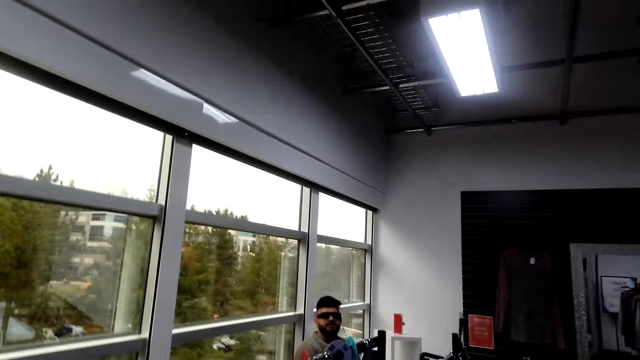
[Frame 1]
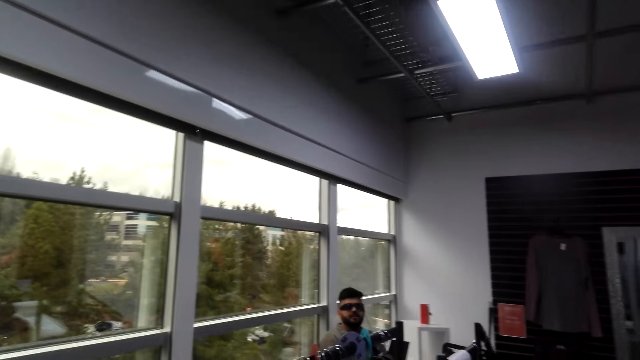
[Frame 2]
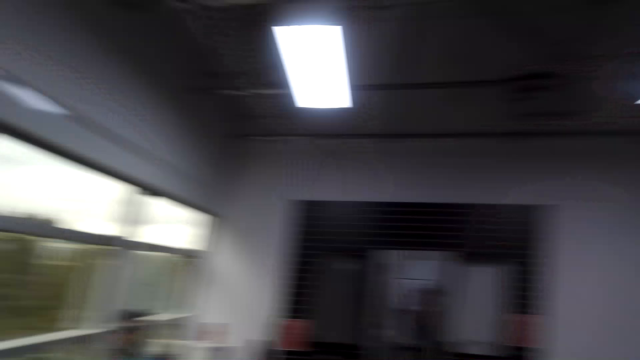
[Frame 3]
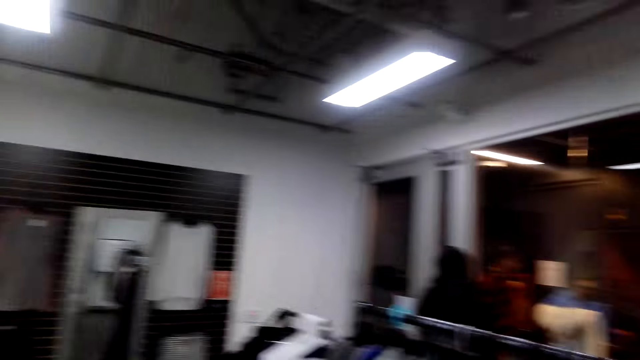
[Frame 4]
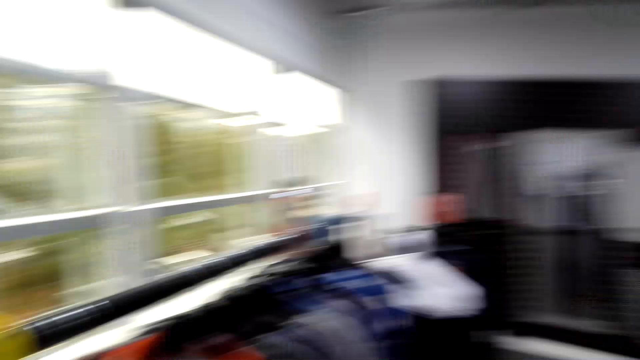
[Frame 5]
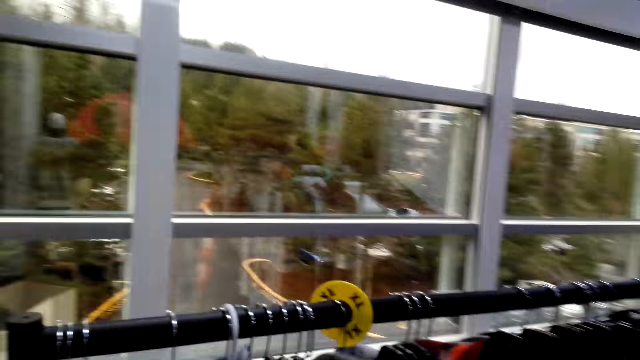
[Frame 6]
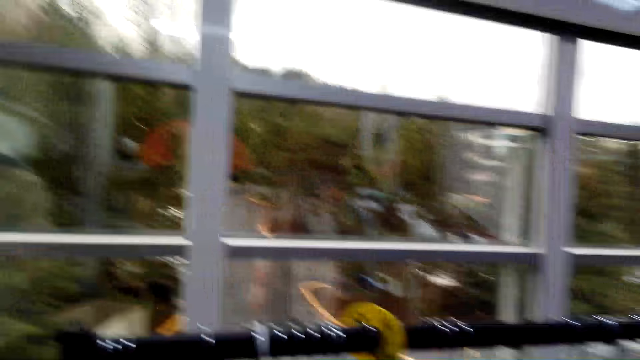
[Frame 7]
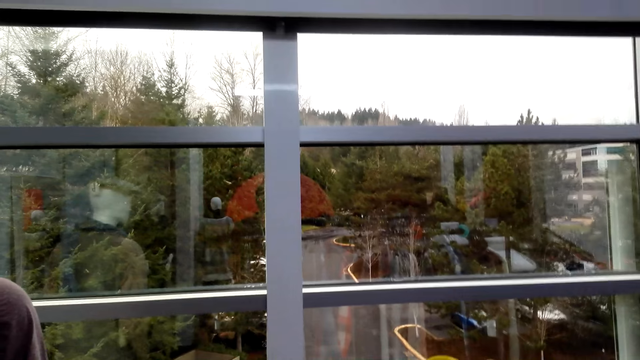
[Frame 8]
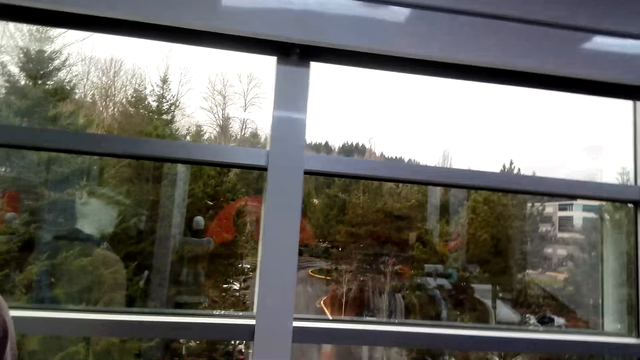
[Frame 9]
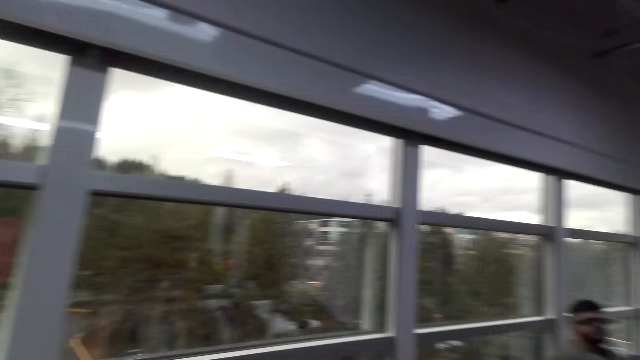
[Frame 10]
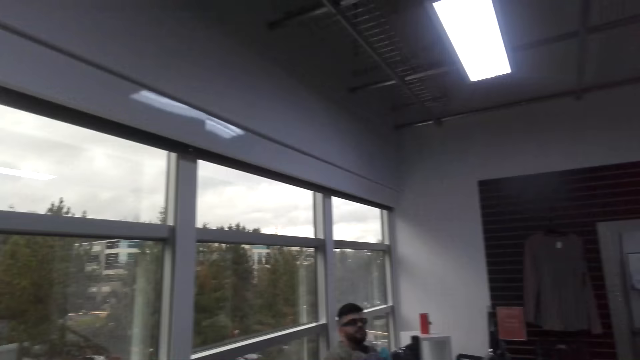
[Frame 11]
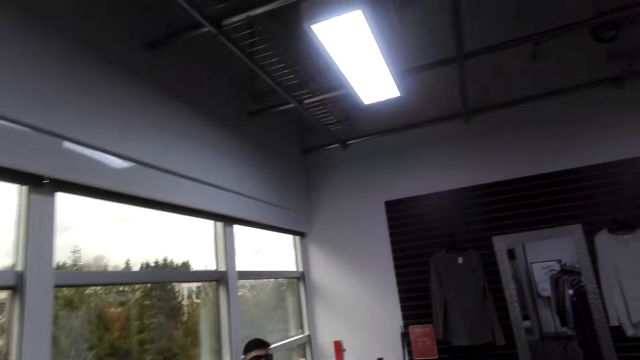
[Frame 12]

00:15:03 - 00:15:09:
The camera wearer selects the shirts from the cloth rack while conversing with a man.

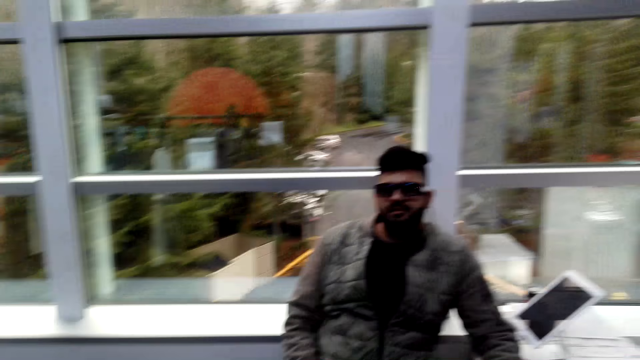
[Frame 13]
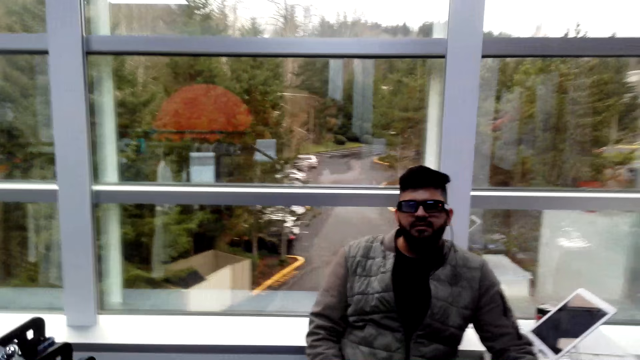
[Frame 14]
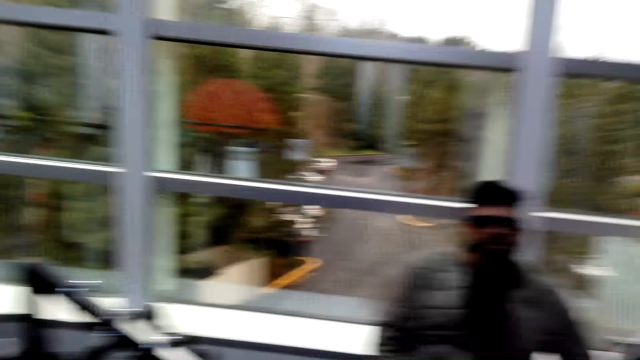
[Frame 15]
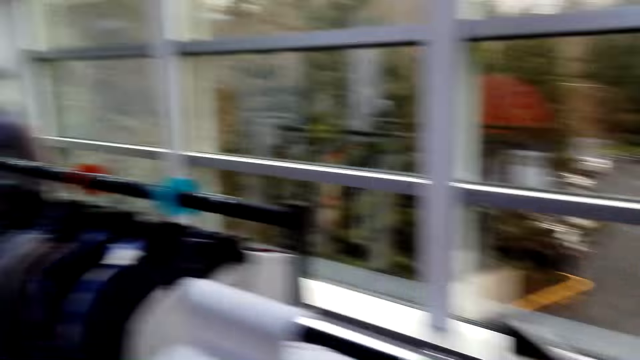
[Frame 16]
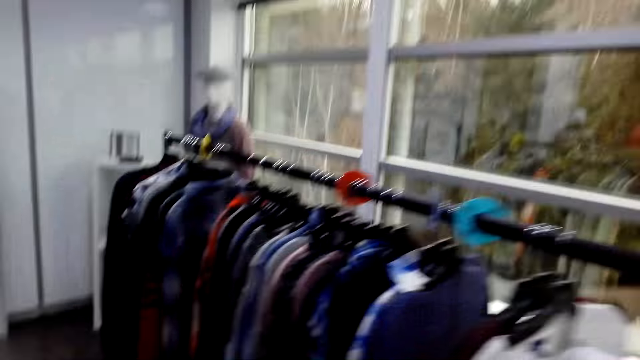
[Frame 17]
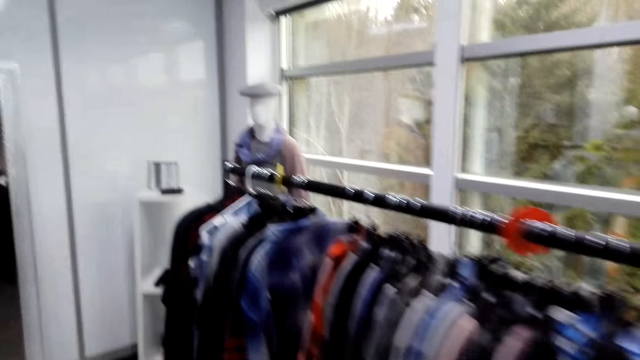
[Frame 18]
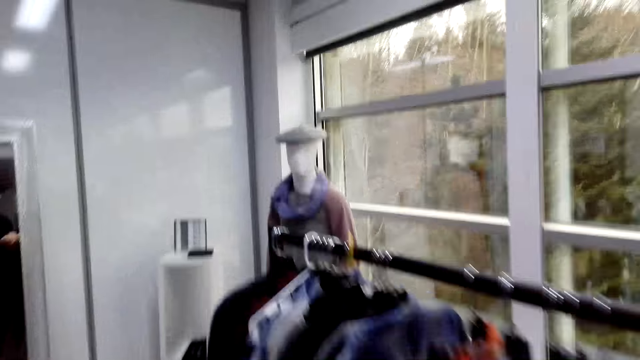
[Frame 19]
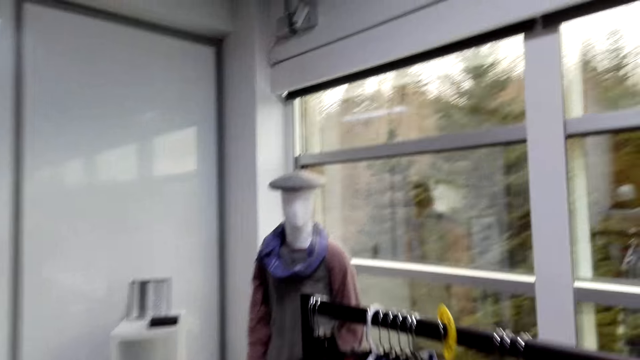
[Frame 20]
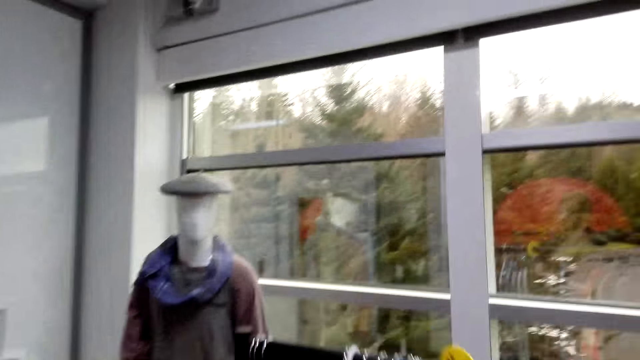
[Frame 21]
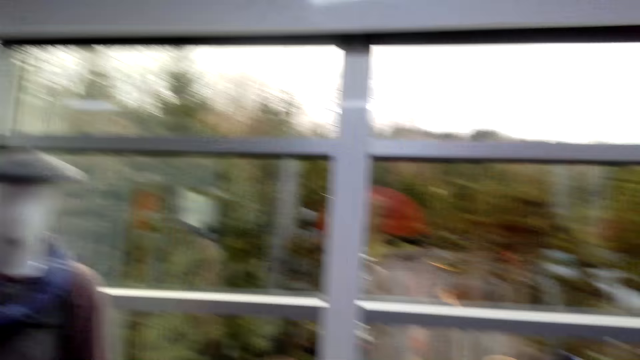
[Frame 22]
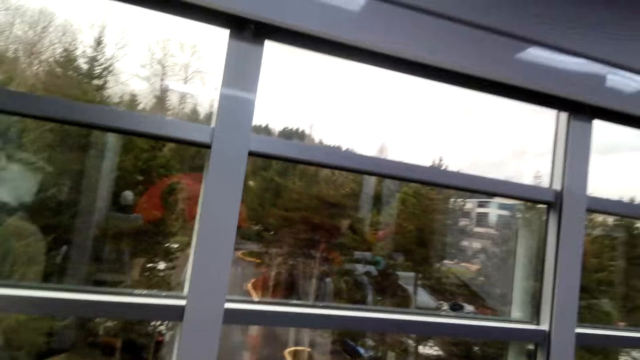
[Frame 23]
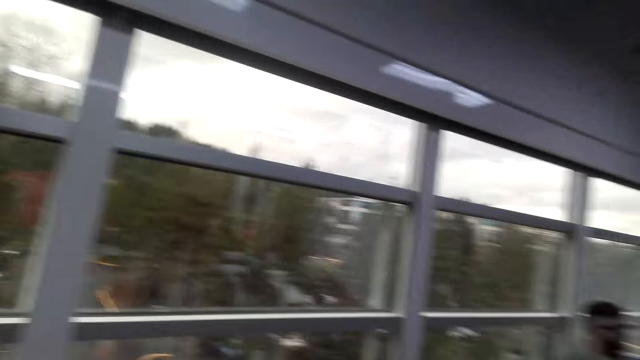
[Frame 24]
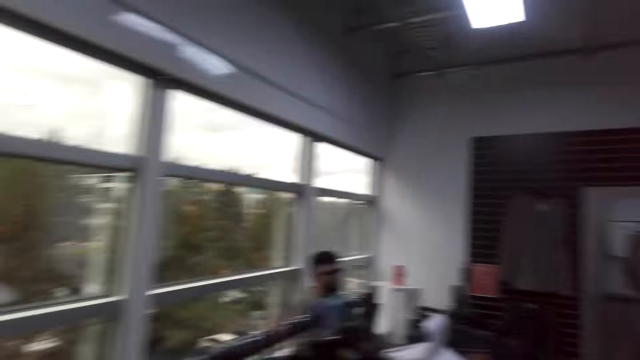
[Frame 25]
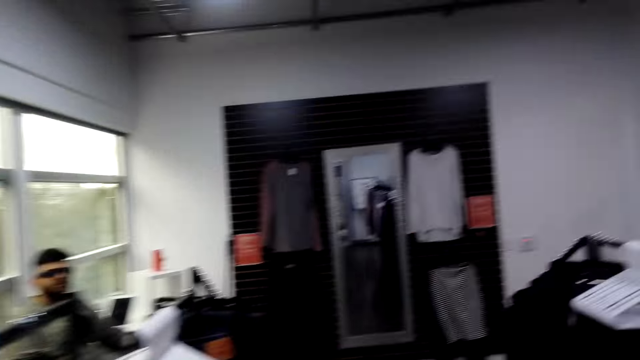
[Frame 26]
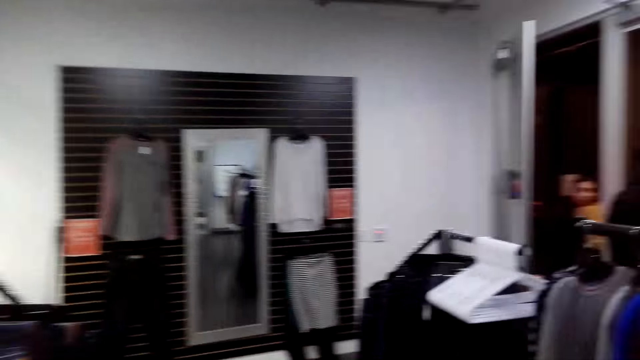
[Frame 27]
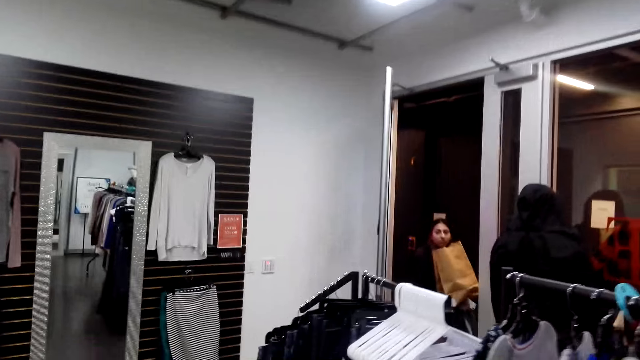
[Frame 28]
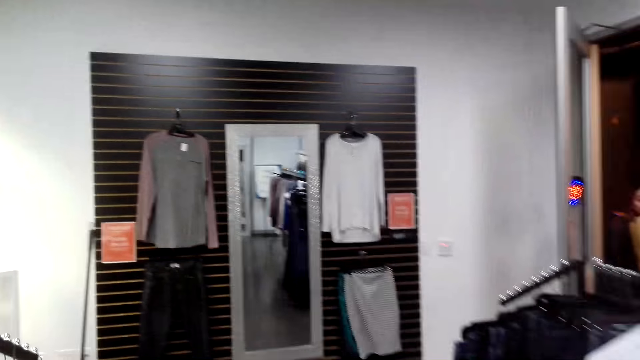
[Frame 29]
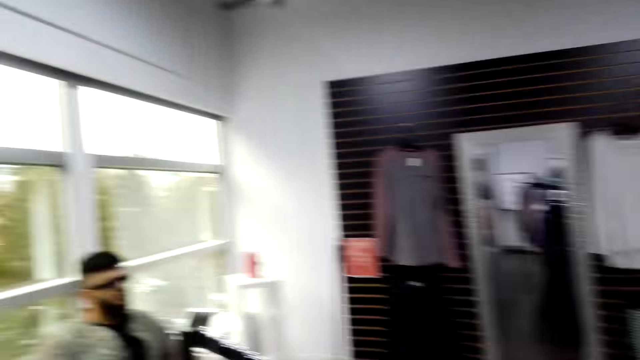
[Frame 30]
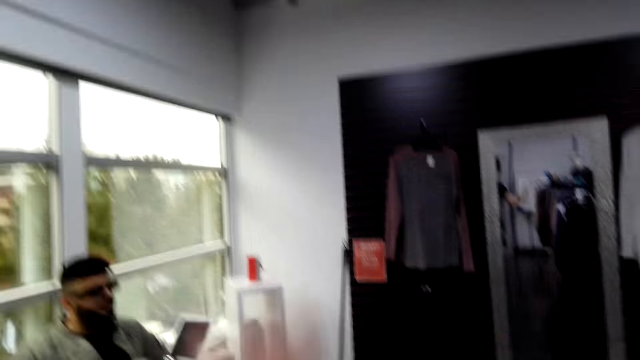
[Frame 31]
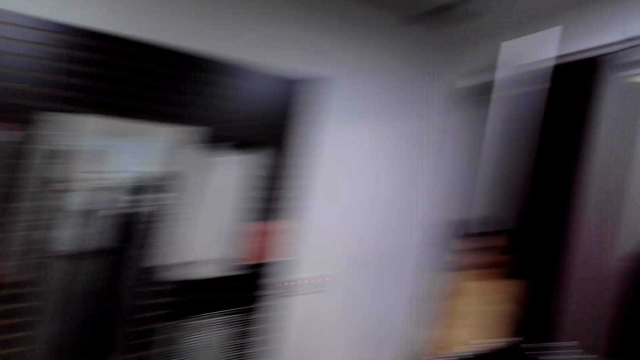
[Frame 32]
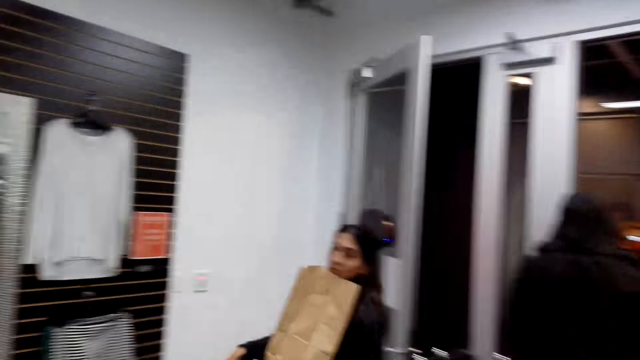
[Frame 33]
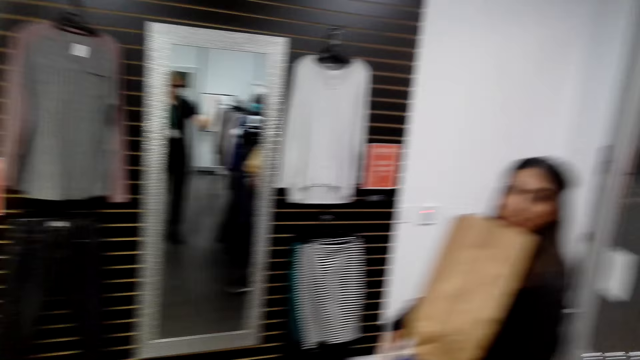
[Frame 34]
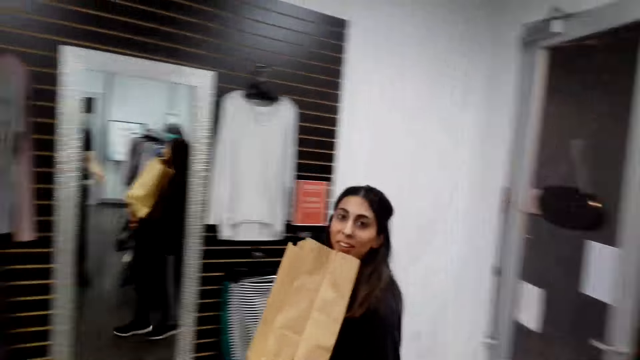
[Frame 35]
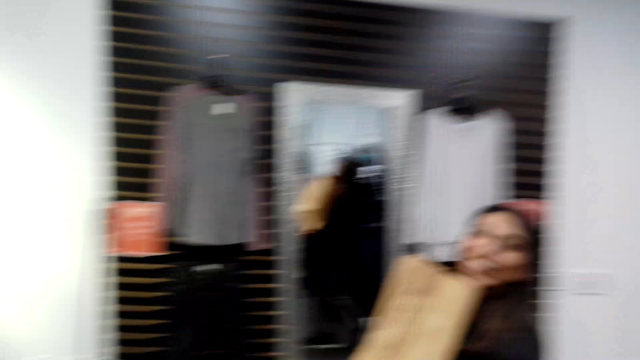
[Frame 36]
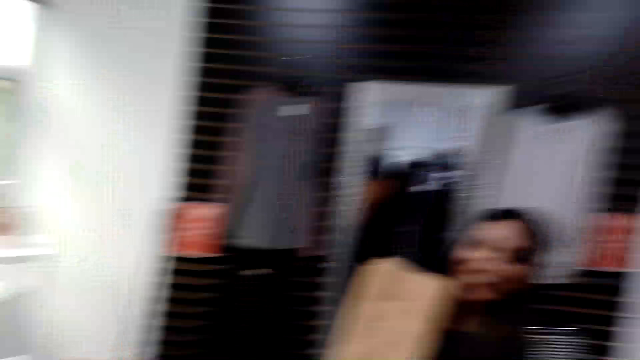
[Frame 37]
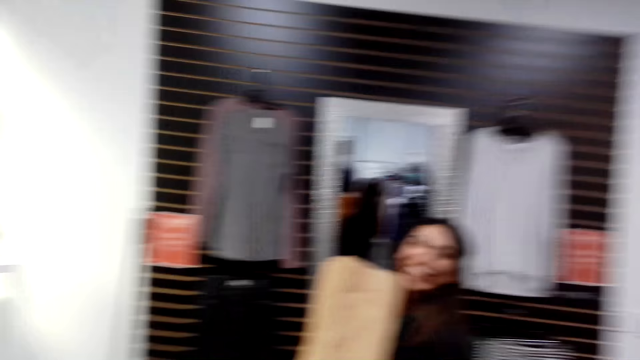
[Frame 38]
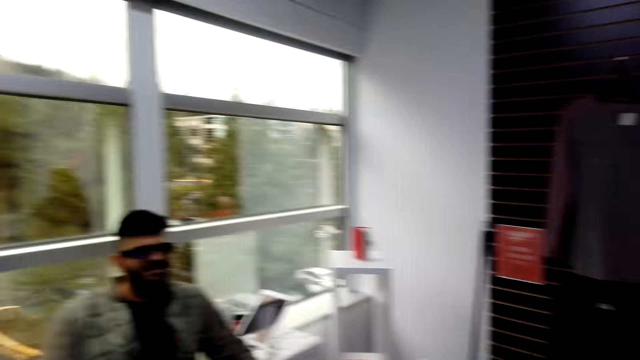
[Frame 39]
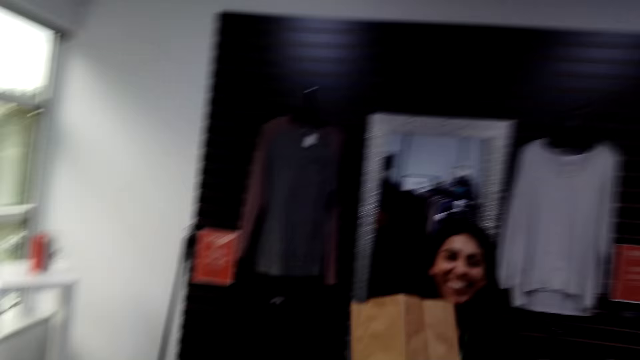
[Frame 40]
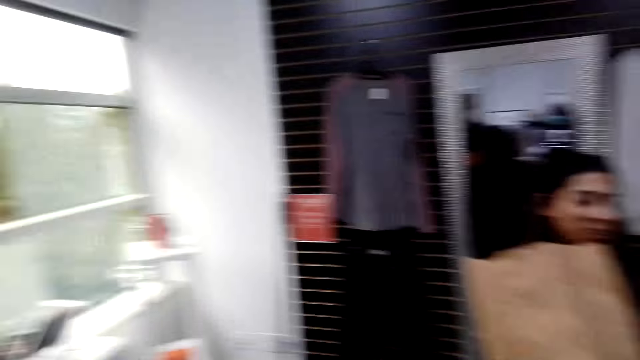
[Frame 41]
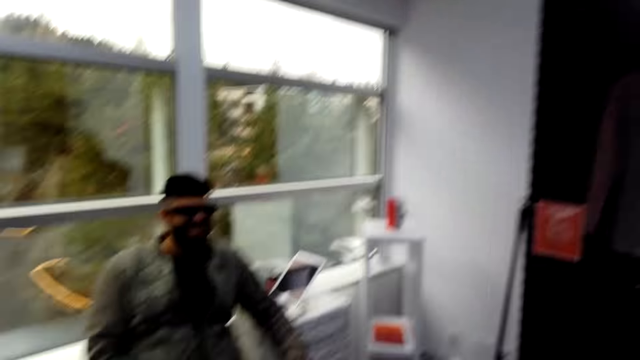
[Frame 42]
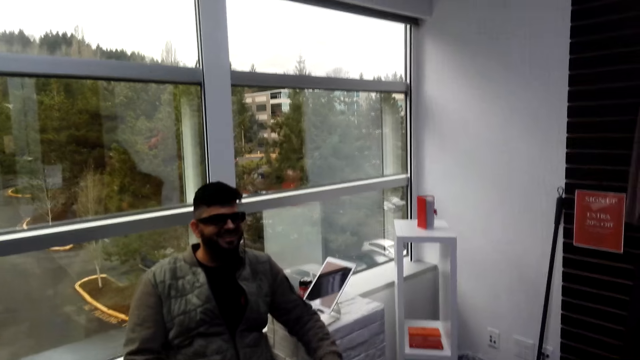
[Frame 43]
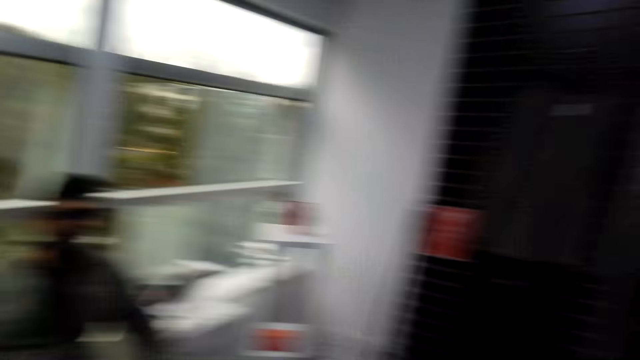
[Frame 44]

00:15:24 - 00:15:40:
The camera wearer moves in the room. A man converses with the camera wearer. A woman enters into the shop with a brown packet in her hands. The camera wearer converses with the woman. The man converses with the woman.
